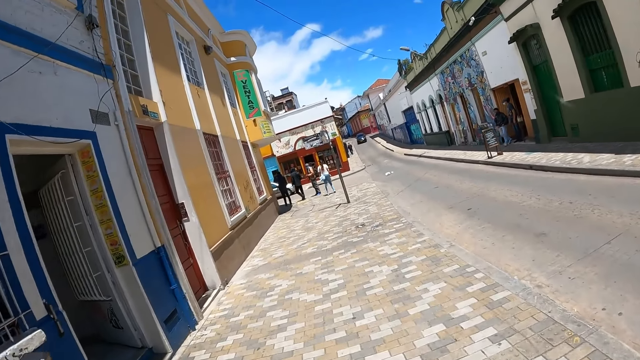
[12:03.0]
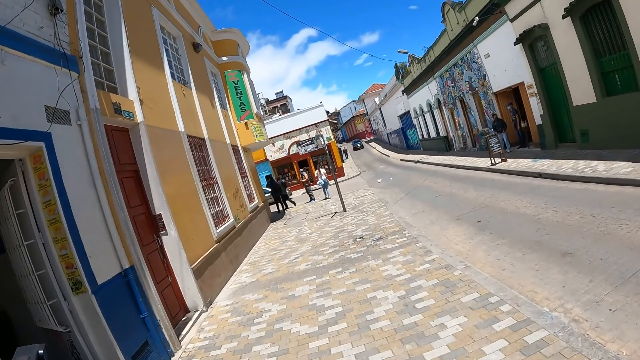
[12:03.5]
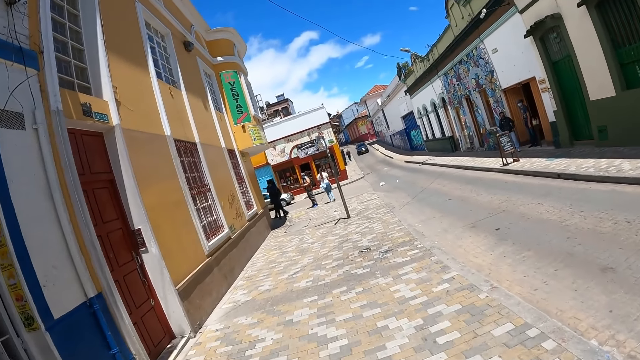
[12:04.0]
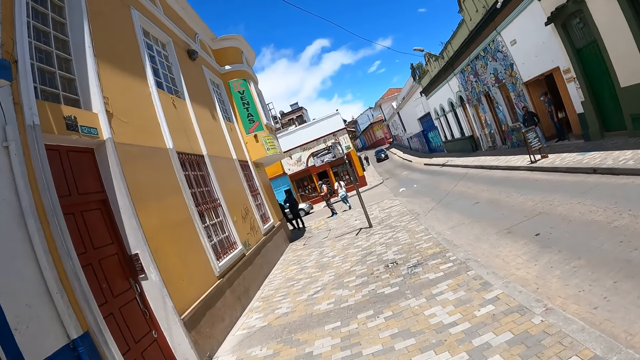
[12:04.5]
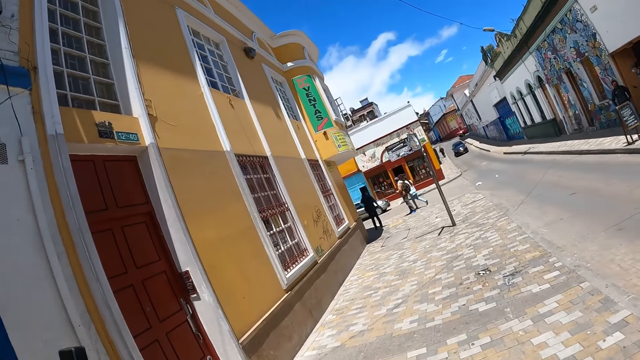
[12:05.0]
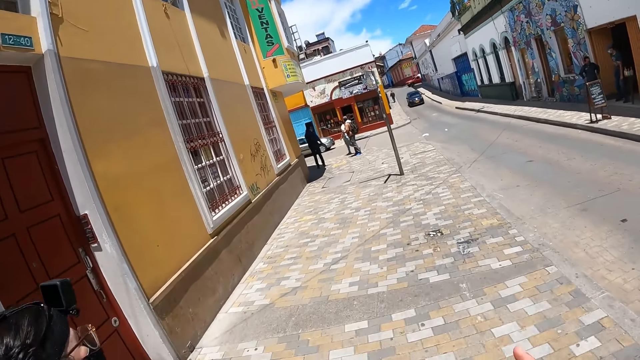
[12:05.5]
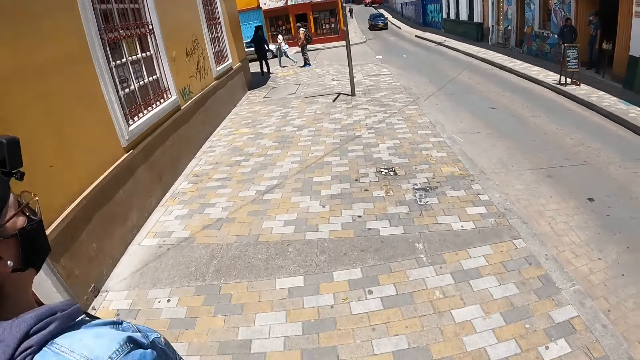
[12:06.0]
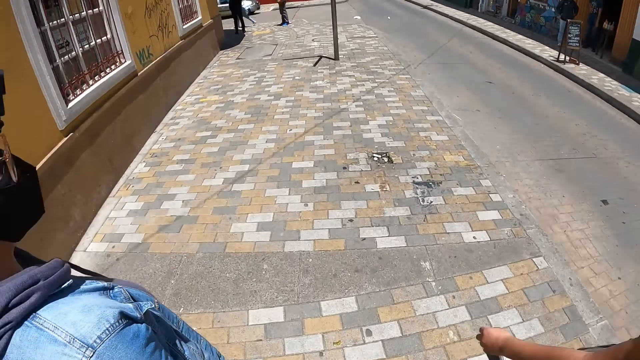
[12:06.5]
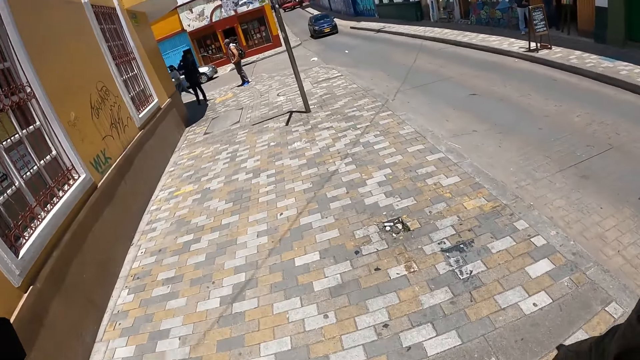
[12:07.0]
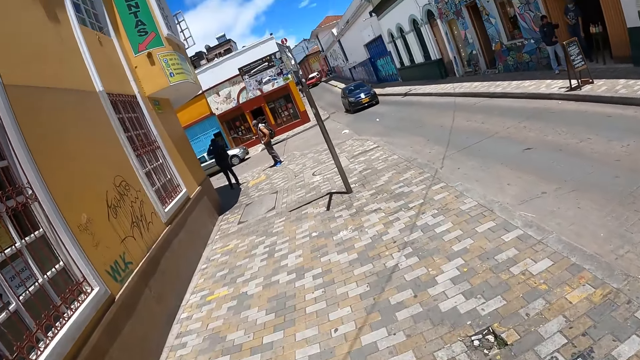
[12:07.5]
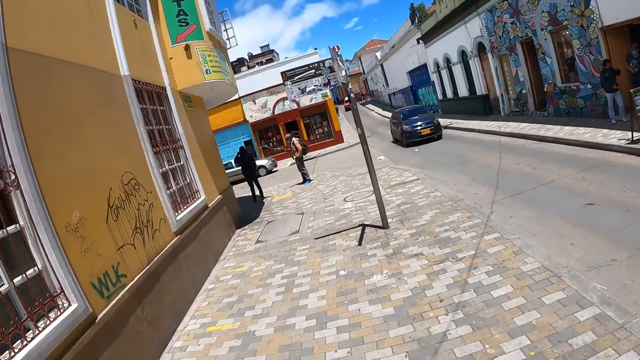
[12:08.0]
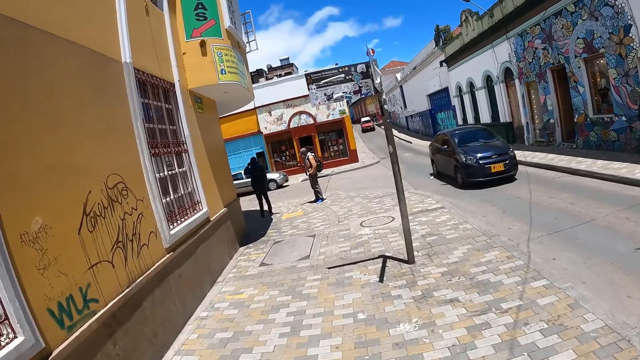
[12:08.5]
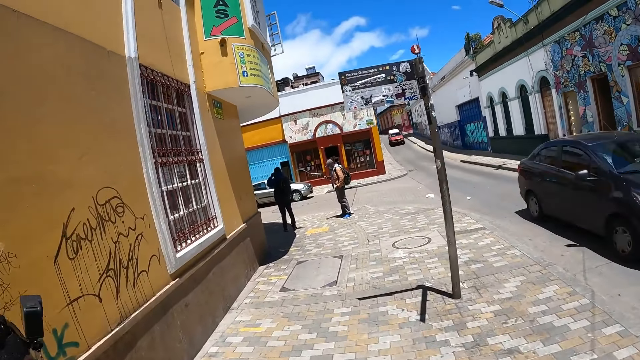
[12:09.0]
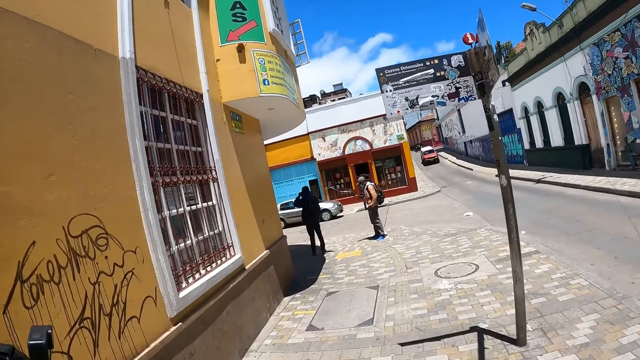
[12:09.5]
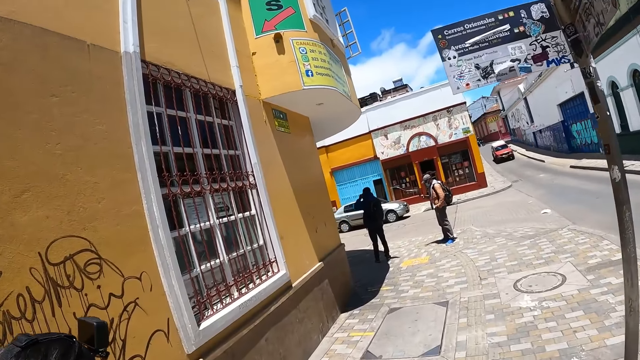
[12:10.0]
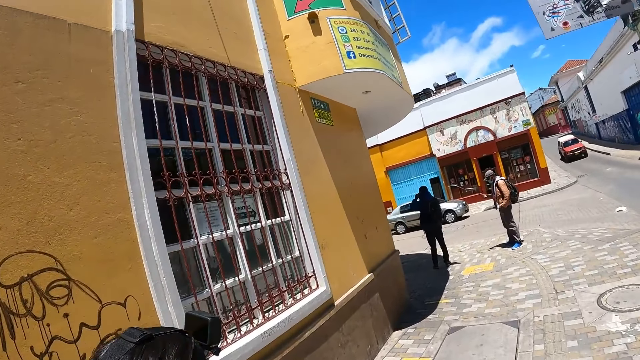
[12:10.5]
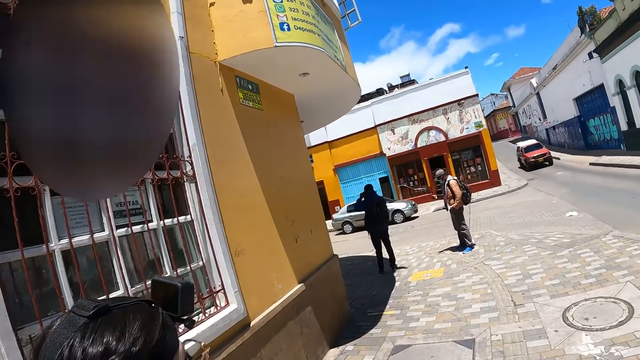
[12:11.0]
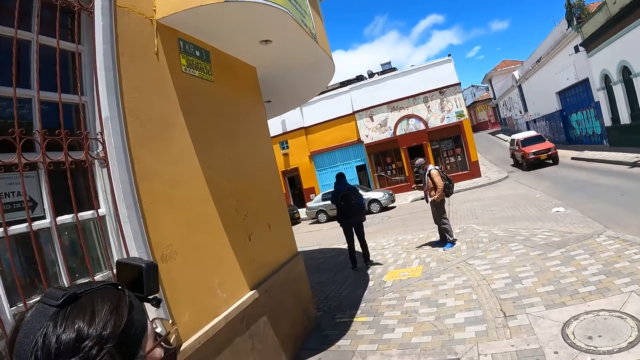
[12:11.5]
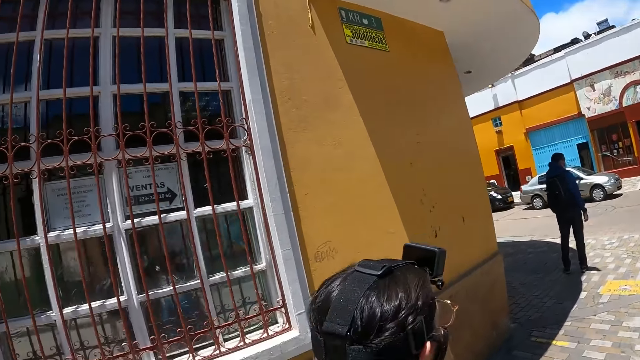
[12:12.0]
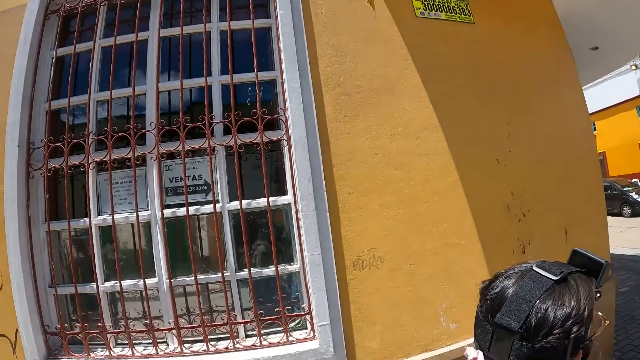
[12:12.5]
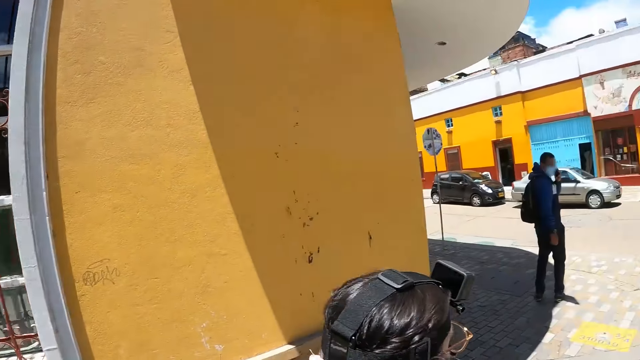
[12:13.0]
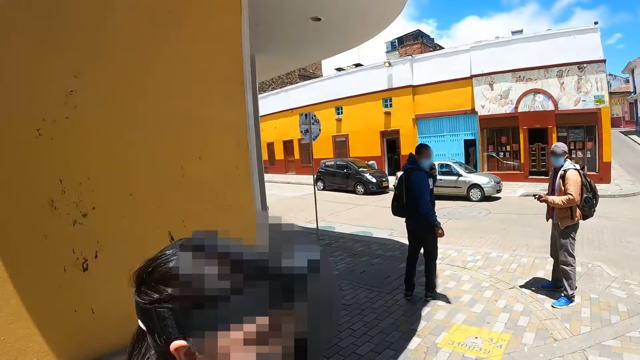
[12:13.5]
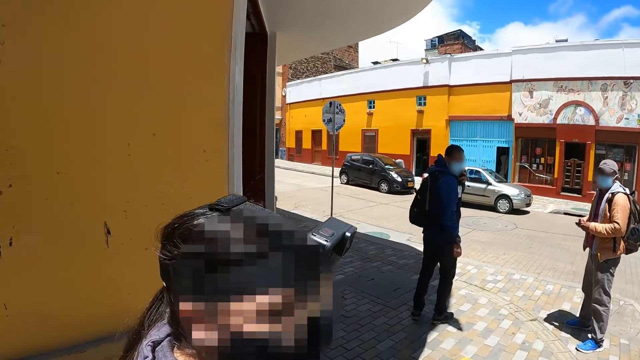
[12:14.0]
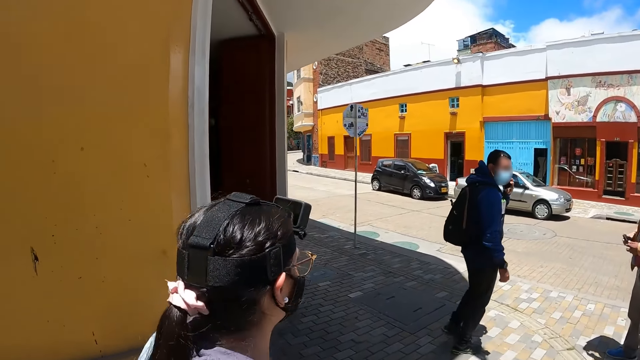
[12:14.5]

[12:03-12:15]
The camera wearer moves her hand.

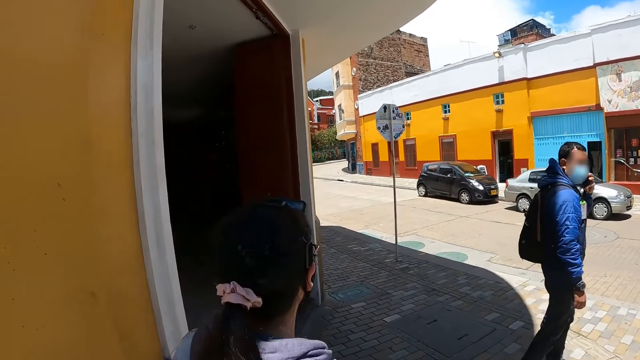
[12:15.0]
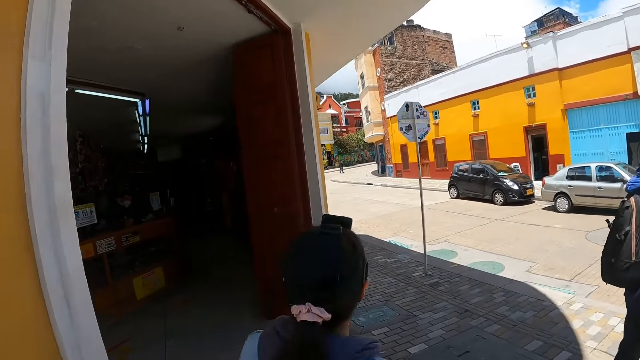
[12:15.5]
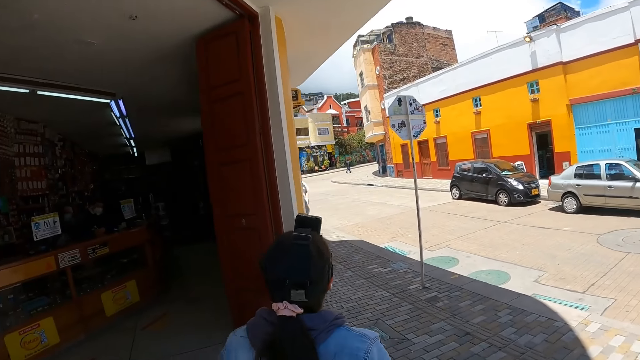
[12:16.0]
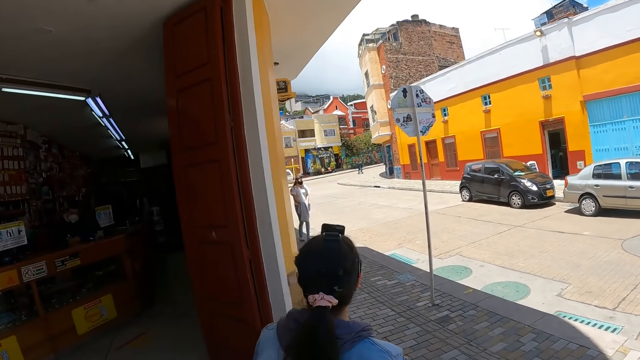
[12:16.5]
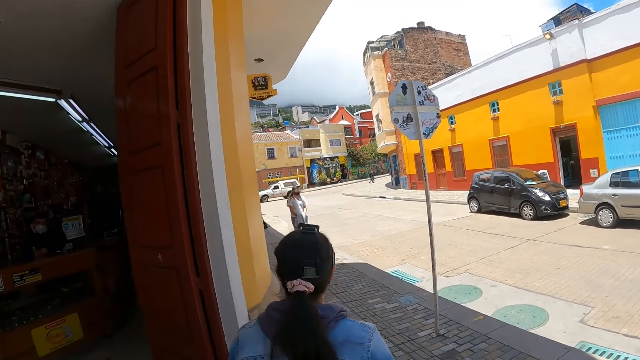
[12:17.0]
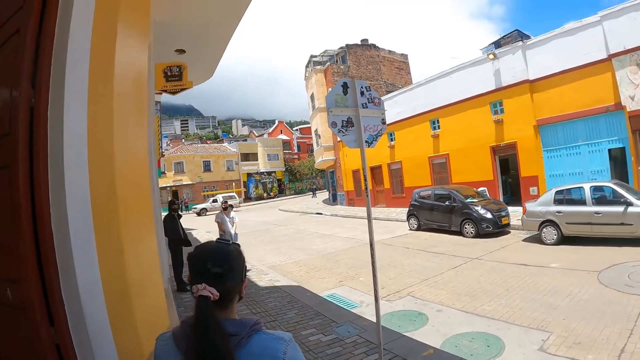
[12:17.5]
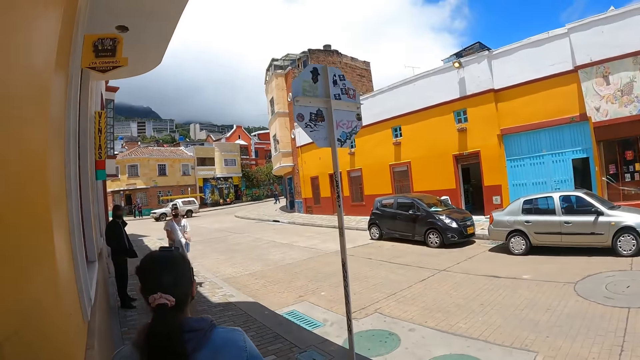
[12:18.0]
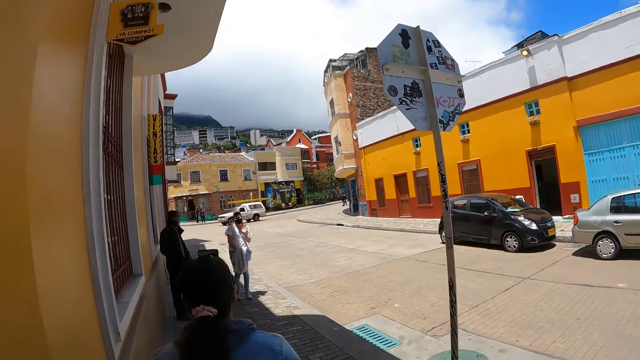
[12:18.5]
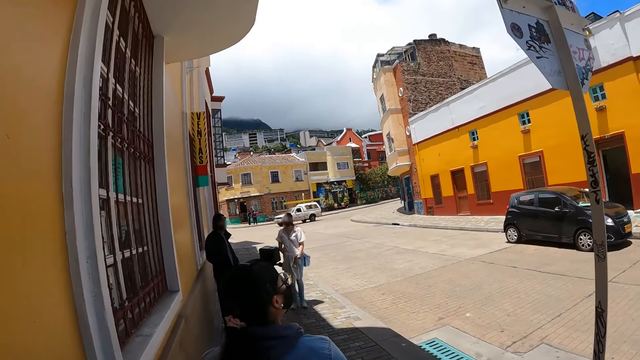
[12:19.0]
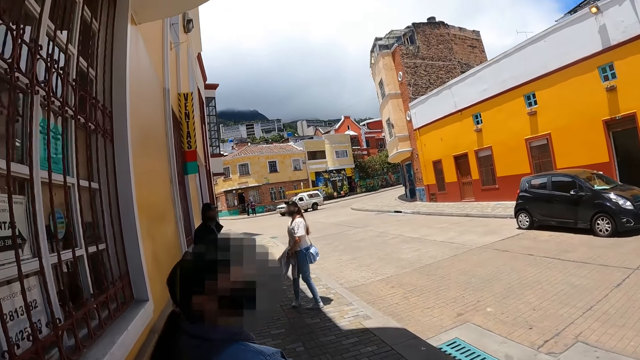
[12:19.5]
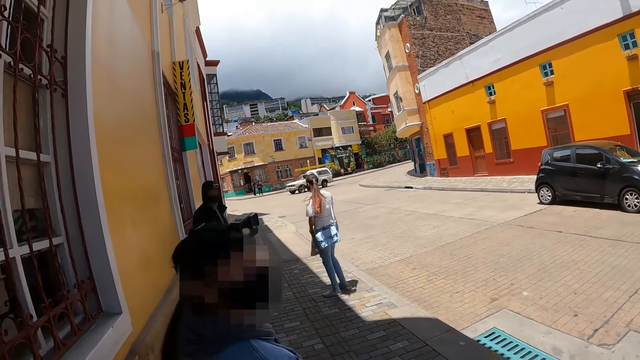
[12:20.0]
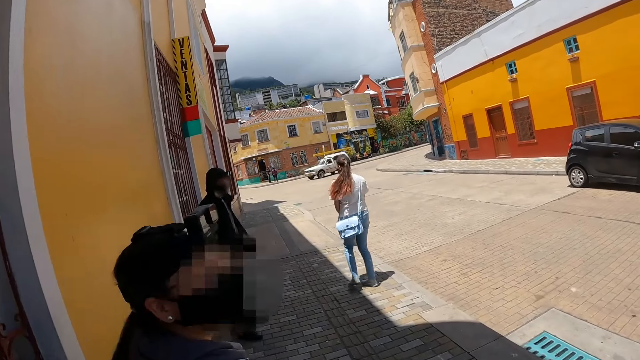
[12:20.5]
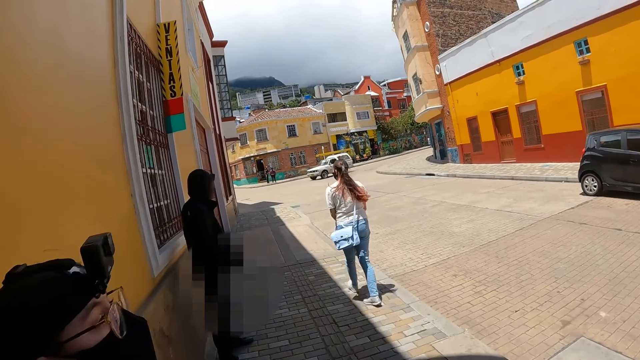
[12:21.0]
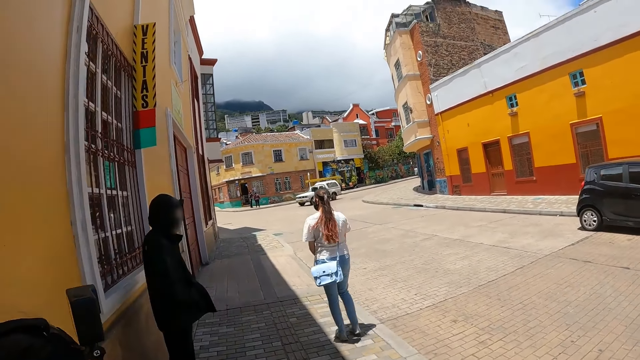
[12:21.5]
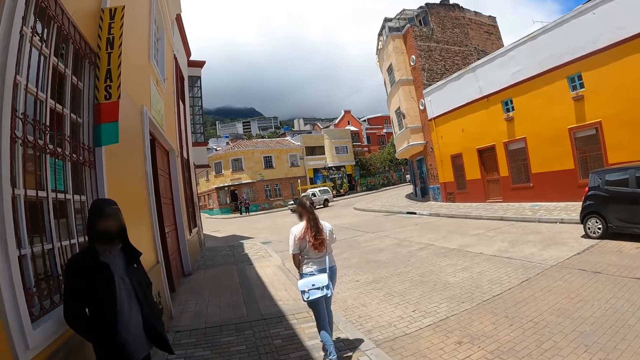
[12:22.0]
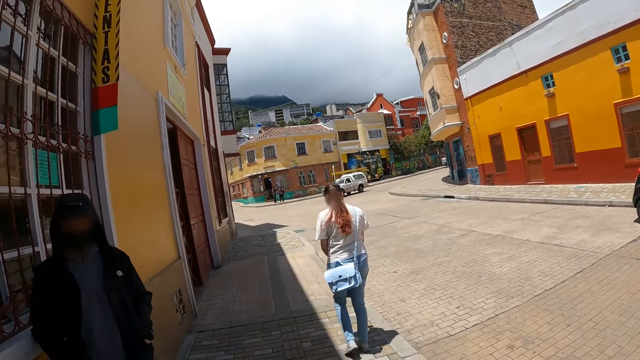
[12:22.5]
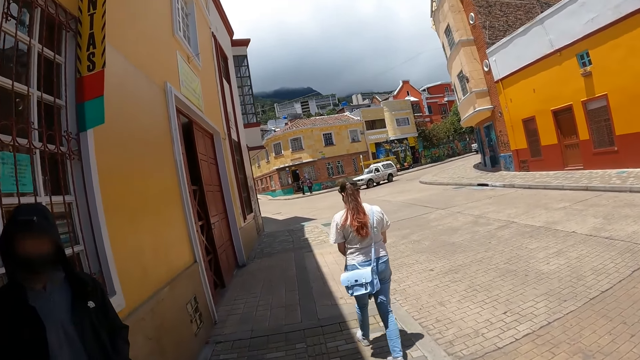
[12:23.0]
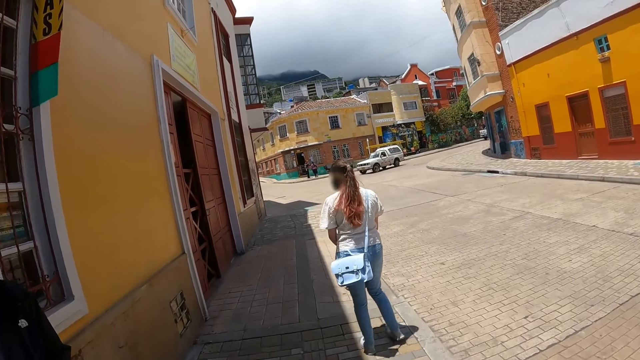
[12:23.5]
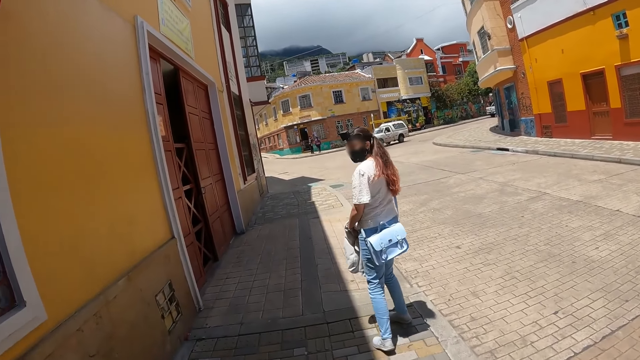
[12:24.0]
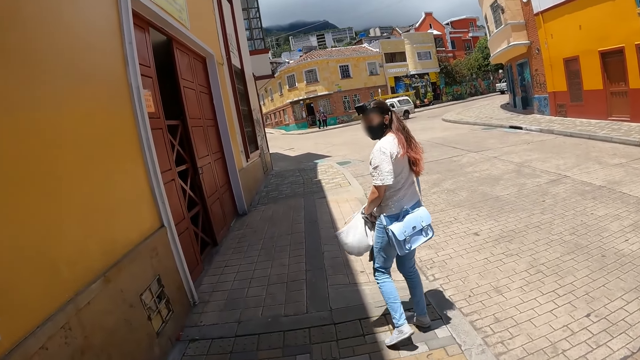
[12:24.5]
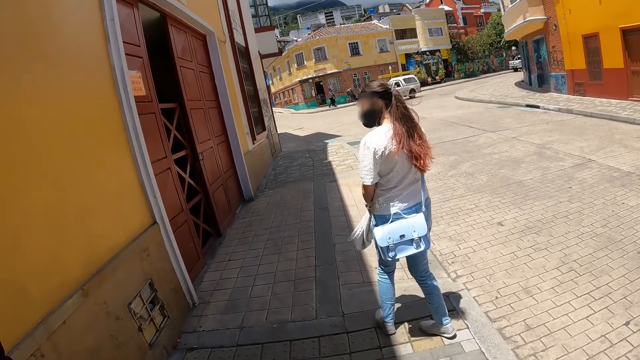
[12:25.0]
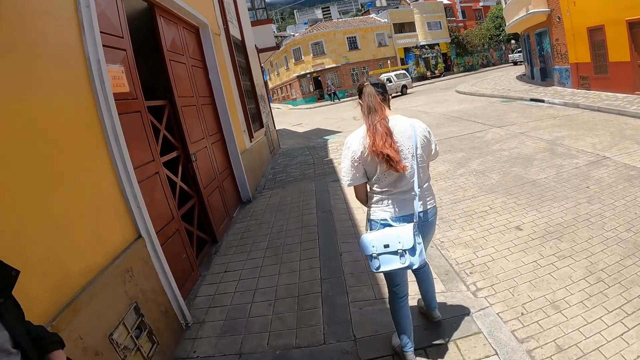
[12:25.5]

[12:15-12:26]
The camera wearer turns left.
